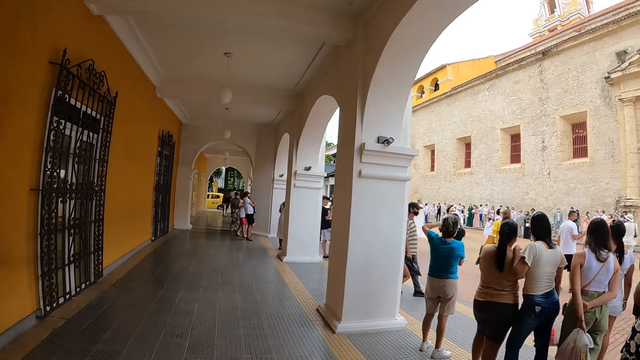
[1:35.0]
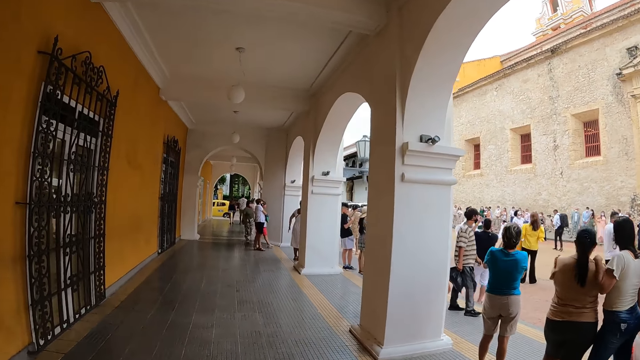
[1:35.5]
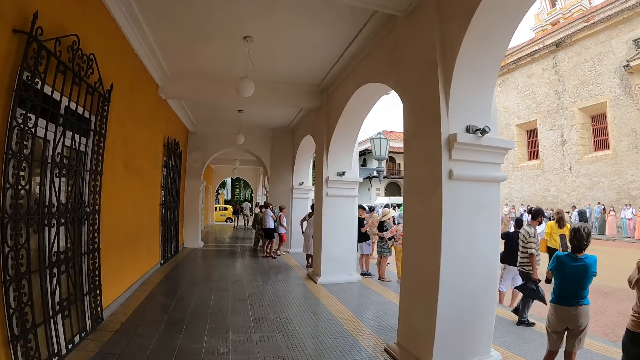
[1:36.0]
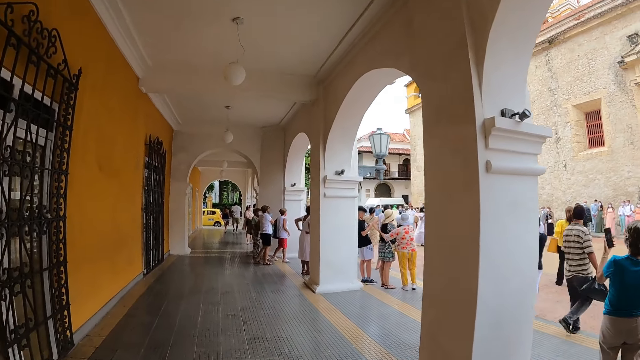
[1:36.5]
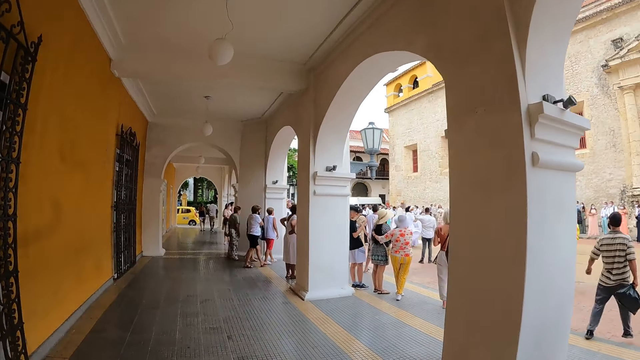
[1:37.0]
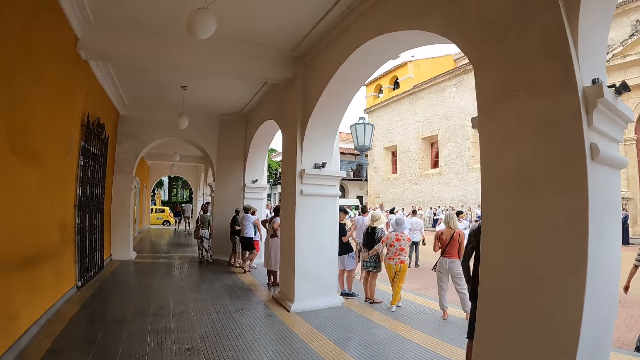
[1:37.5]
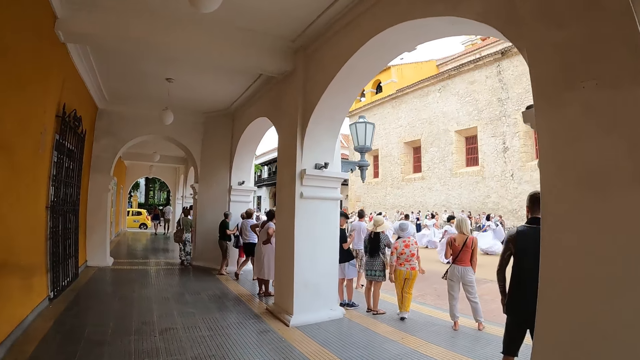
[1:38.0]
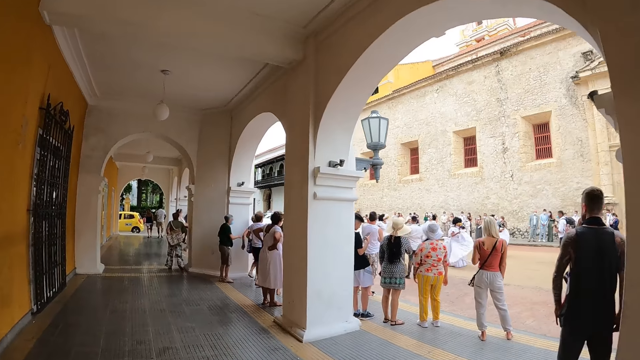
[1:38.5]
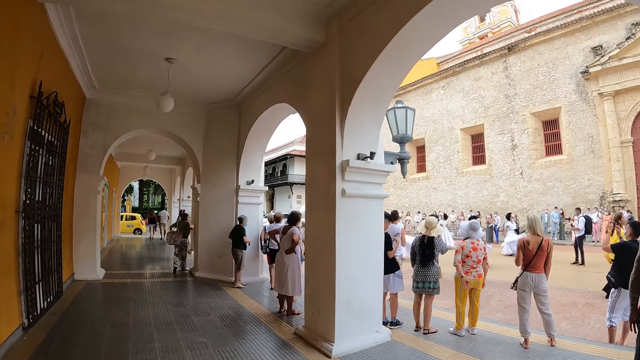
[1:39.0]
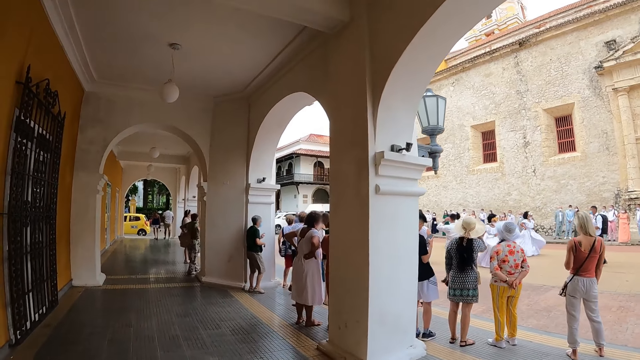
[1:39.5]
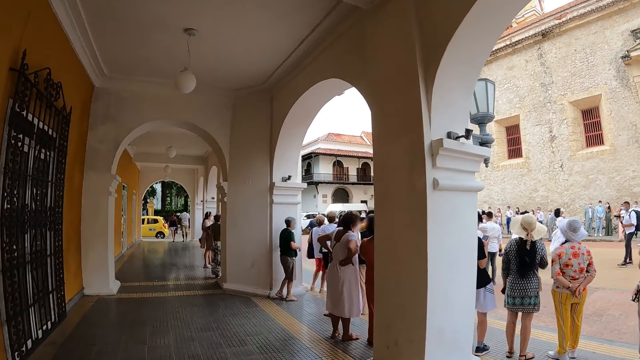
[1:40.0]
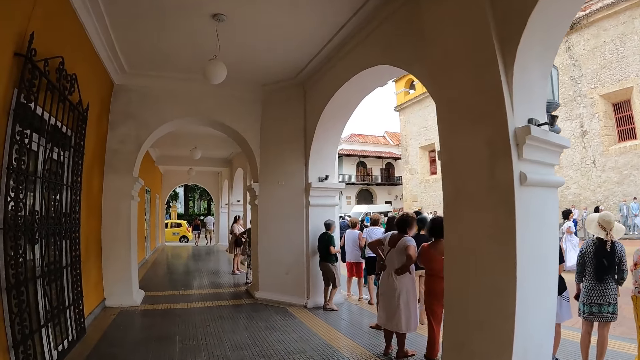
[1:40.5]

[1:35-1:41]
The camera wearer walks on the veranda.

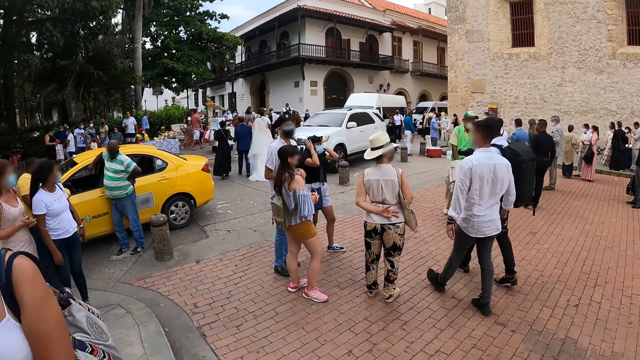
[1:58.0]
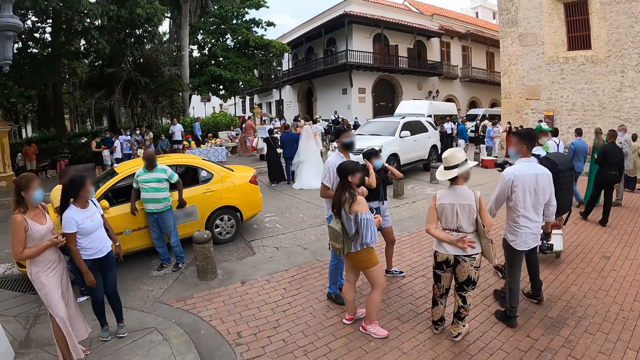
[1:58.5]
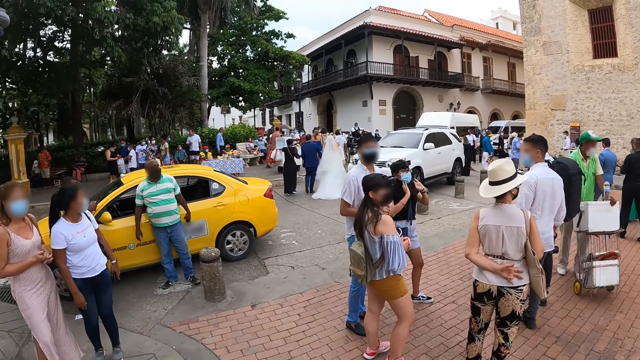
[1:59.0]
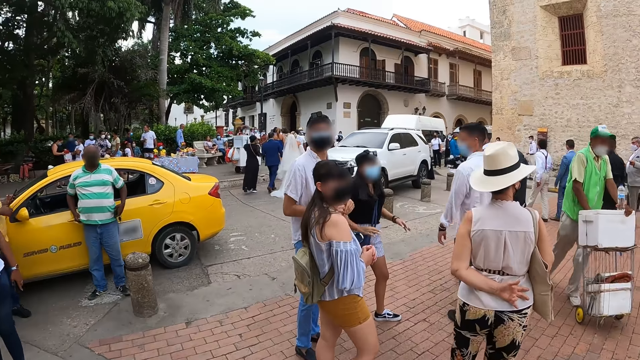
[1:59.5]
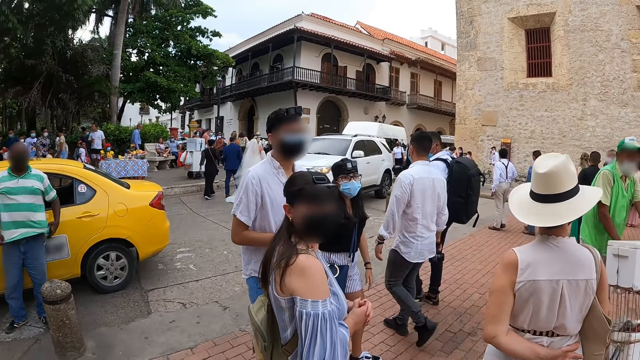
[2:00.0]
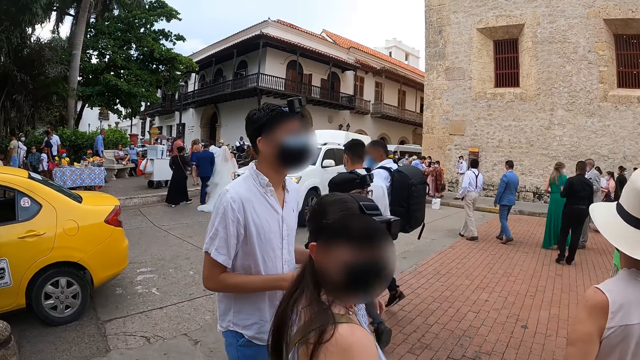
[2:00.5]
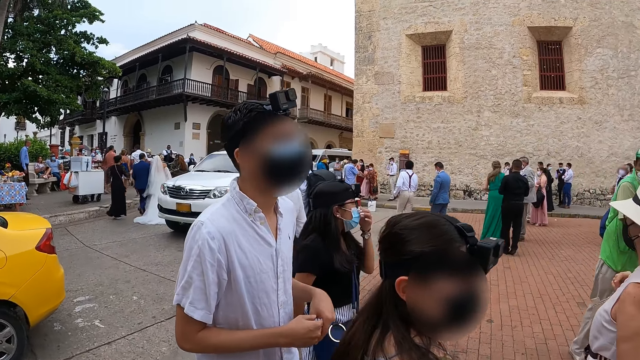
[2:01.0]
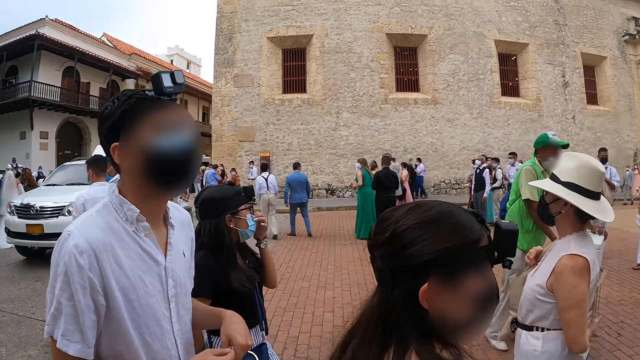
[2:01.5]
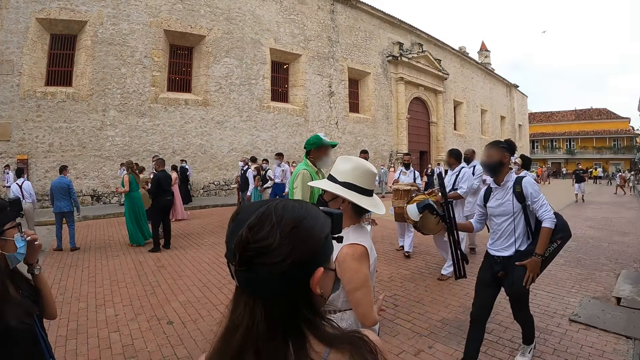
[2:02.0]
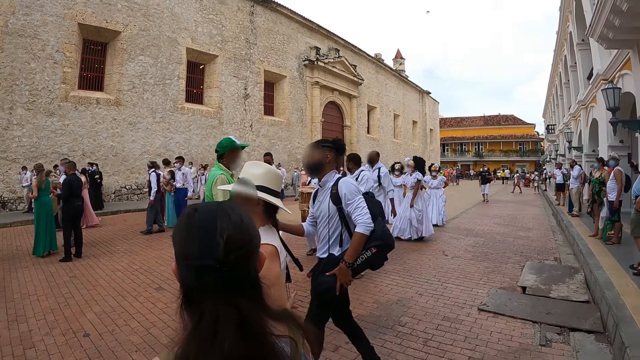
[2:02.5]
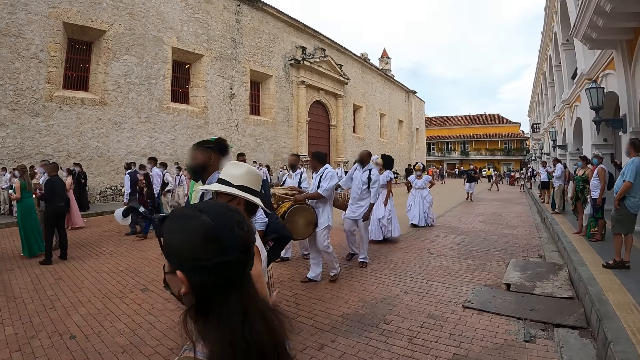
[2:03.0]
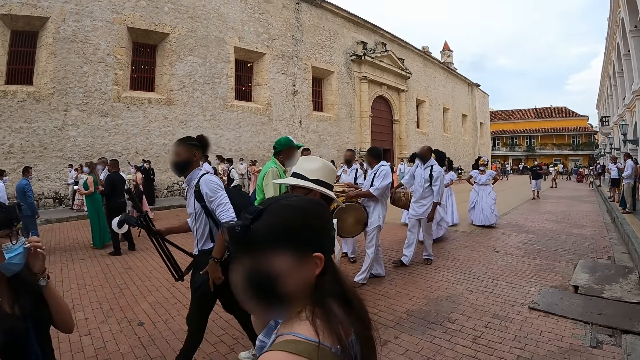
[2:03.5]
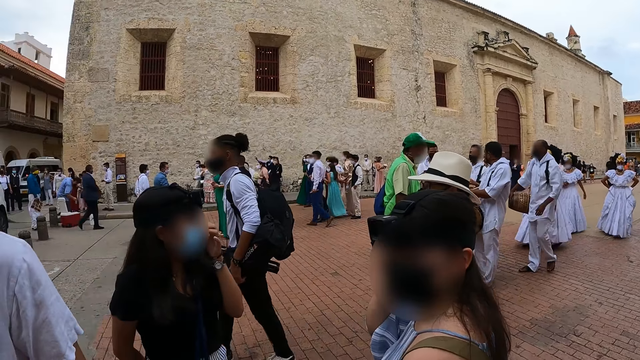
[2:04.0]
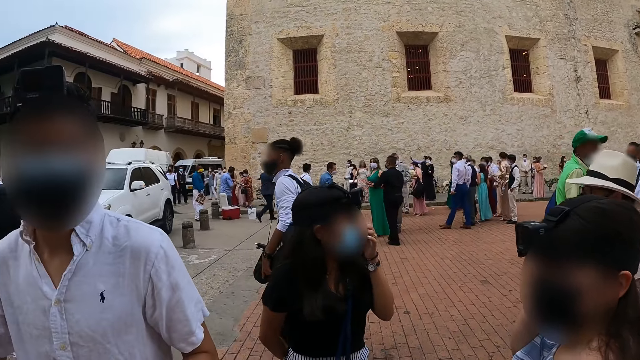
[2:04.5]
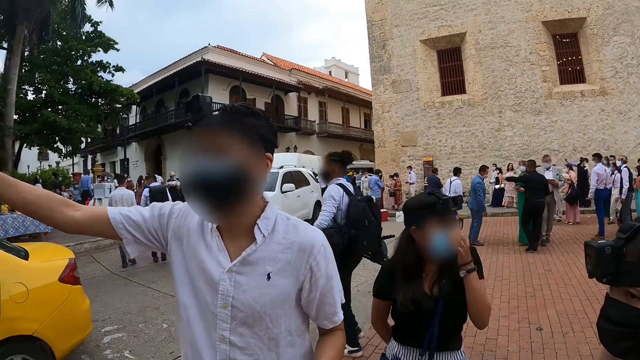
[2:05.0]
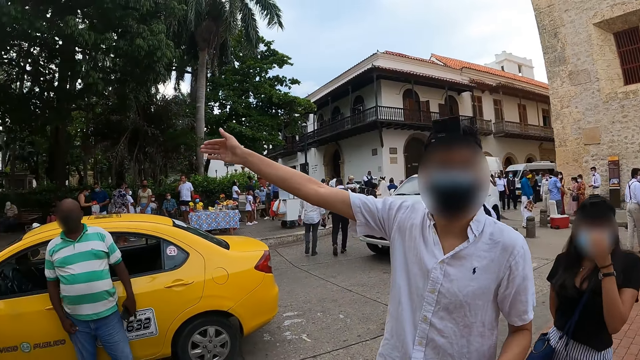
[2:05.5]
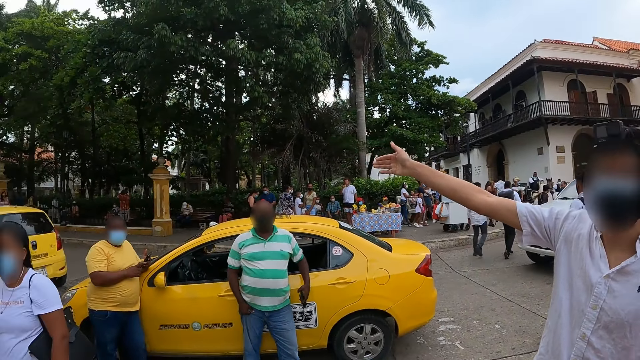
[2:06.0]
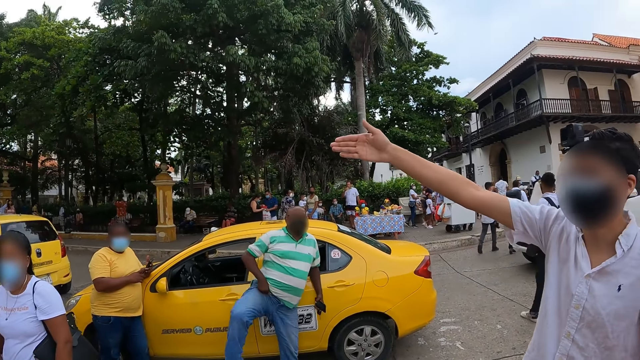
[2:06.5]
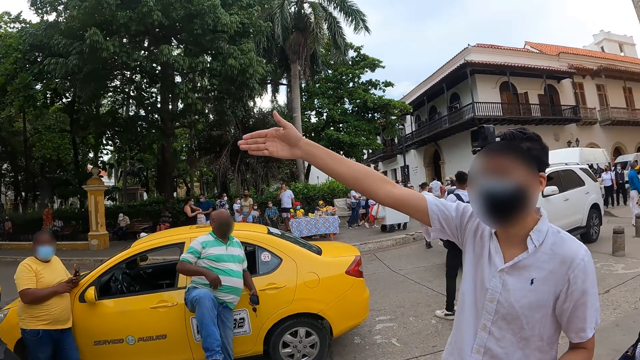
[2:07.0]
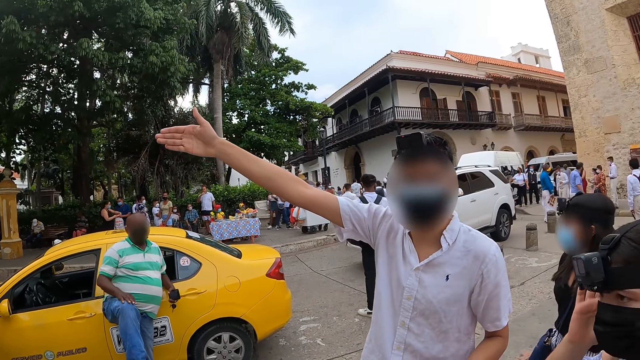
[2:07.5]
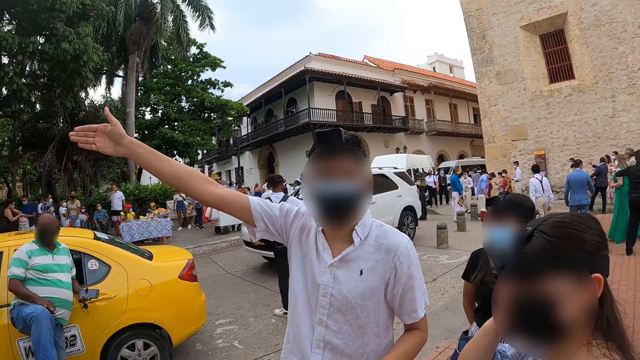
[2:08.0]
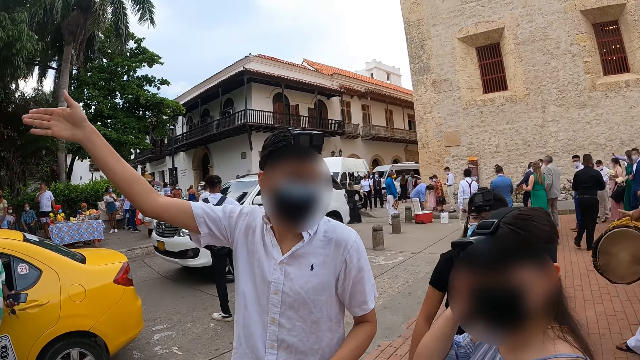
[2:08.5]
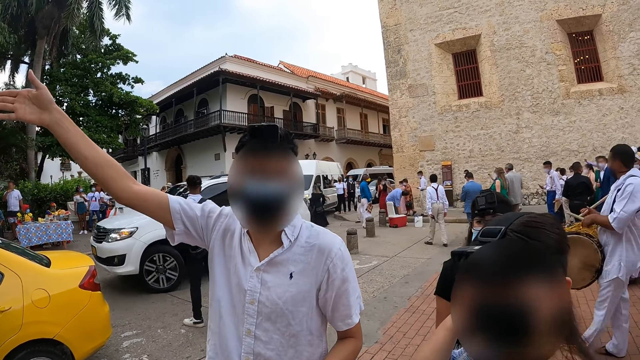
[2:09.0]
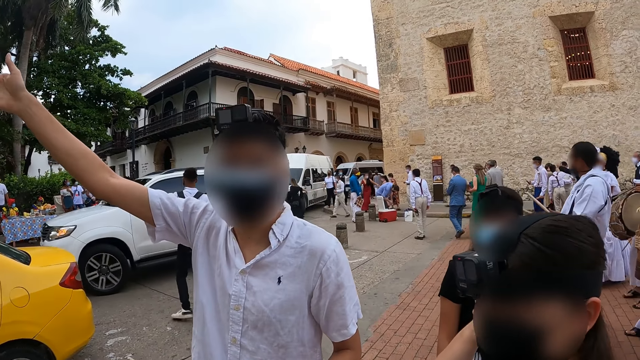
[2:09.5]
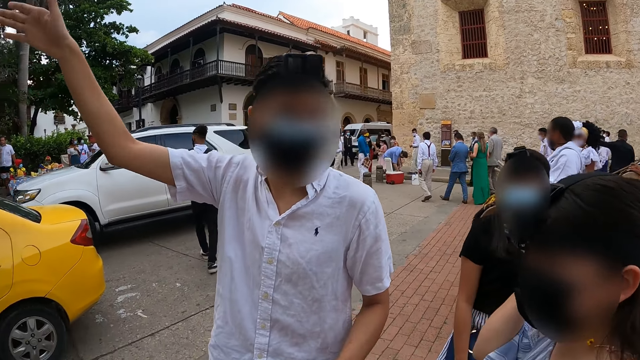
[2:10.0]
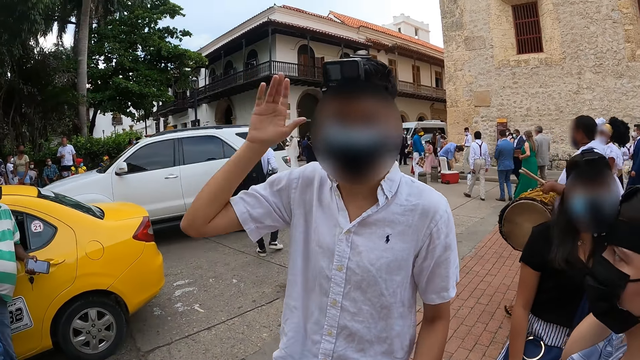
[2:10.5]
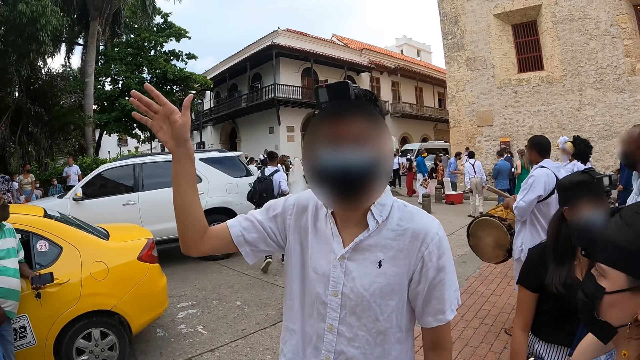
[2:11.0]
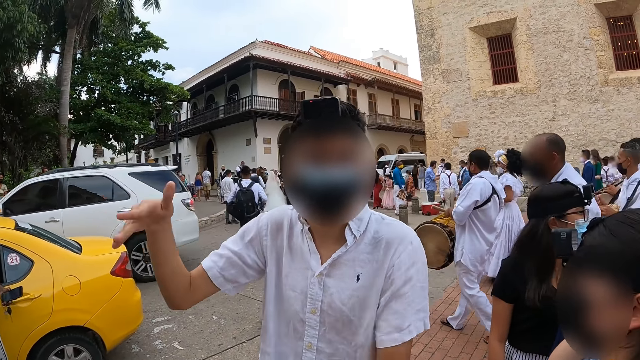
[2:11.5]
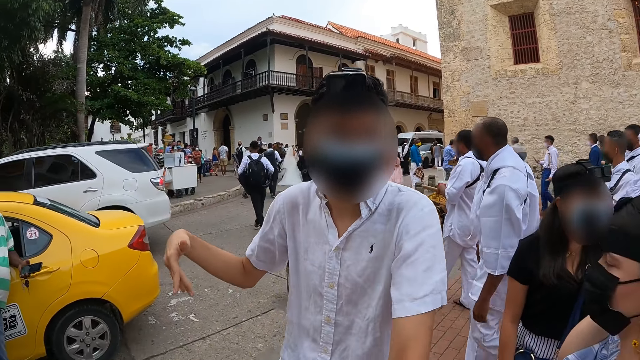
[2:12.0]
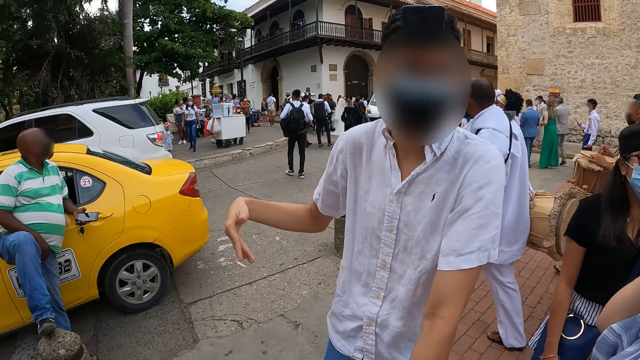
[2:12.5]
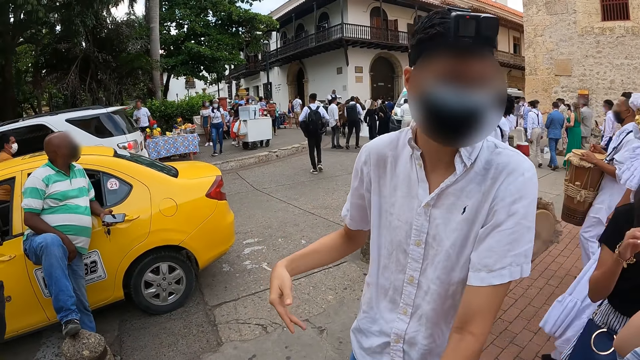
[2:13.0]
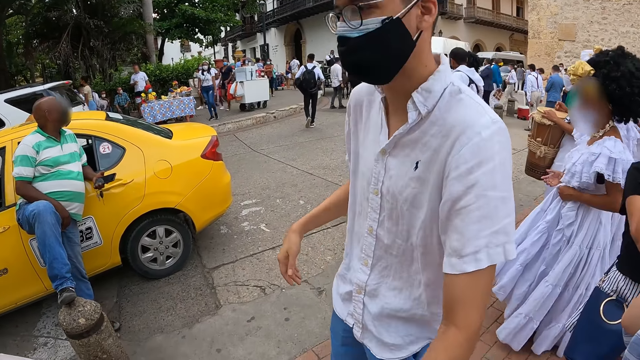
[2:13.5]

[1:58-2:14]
The camera wearer interacts with a woman, another woman and a man. The second woman adjusts a facemask on her face with her left hand. The camera wearer converses with the man.
